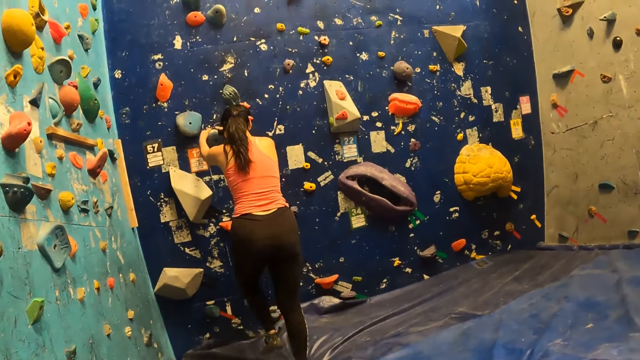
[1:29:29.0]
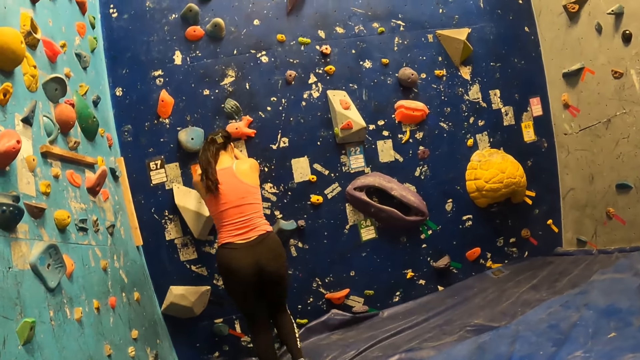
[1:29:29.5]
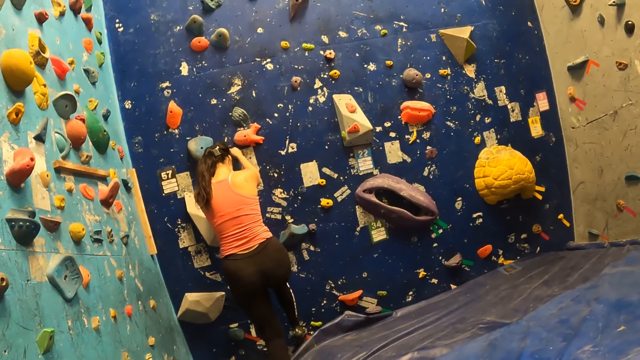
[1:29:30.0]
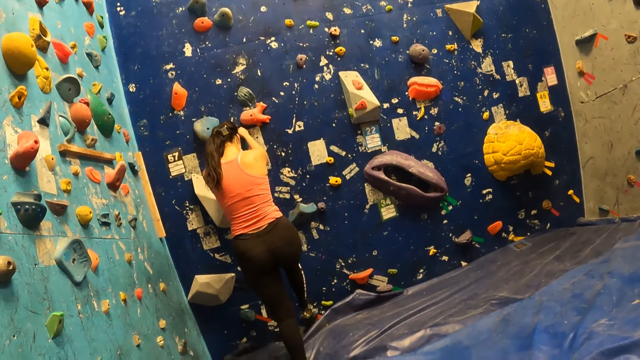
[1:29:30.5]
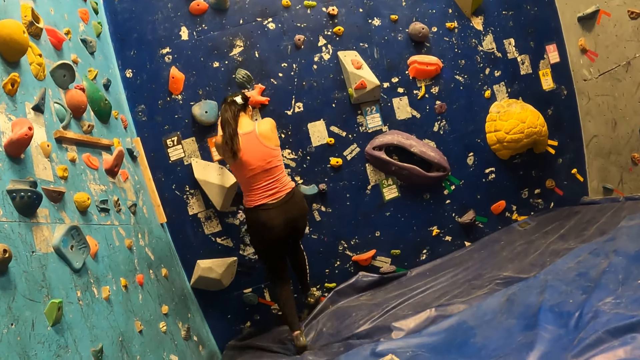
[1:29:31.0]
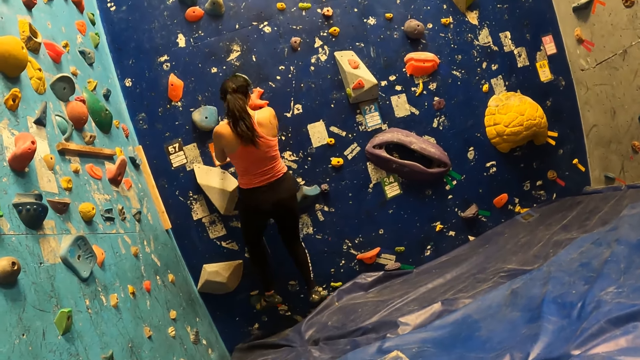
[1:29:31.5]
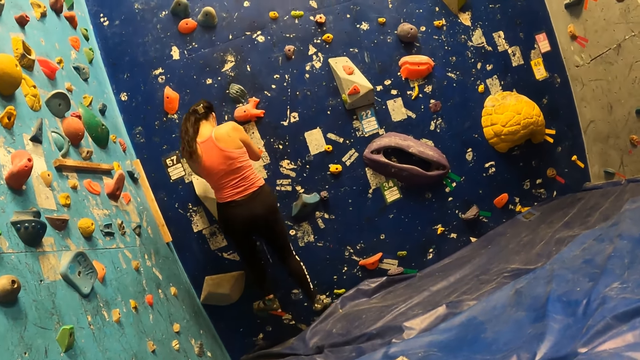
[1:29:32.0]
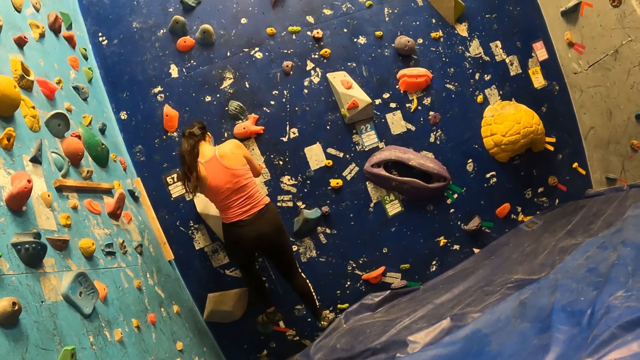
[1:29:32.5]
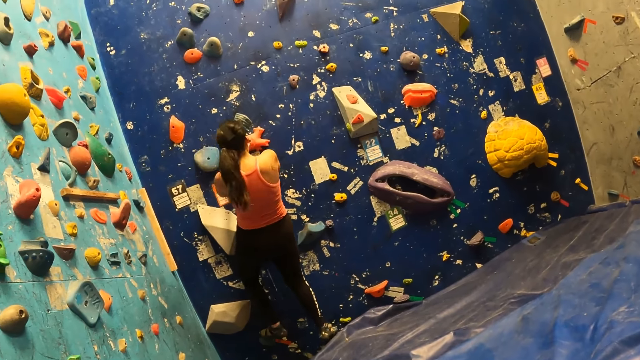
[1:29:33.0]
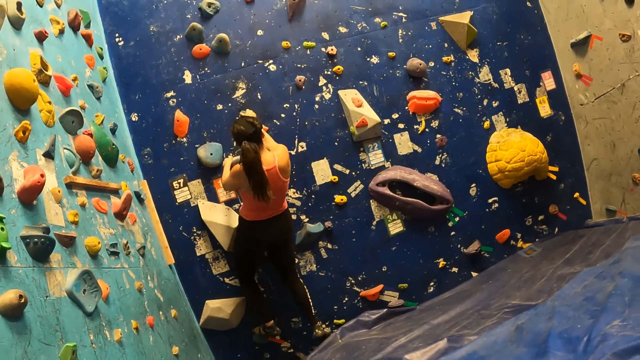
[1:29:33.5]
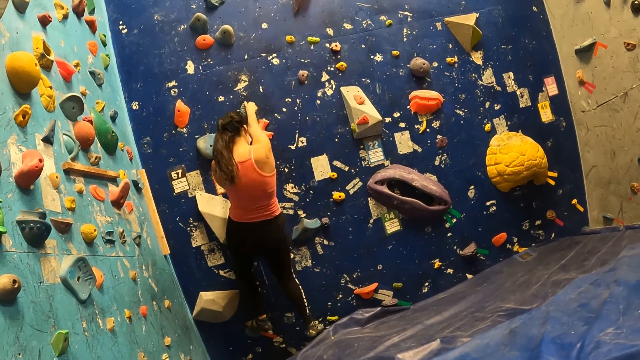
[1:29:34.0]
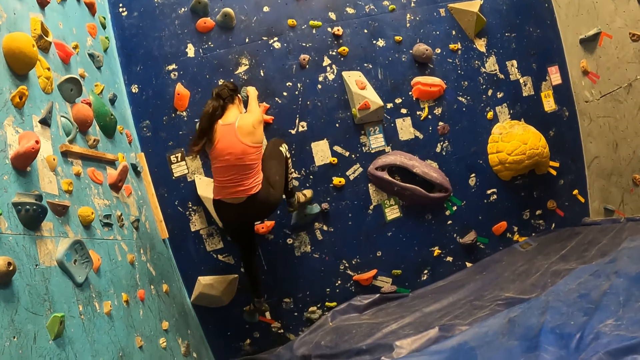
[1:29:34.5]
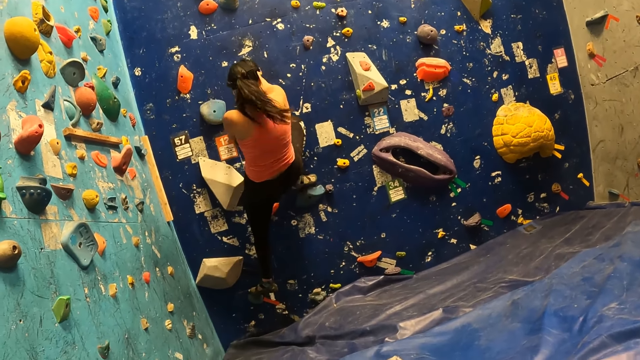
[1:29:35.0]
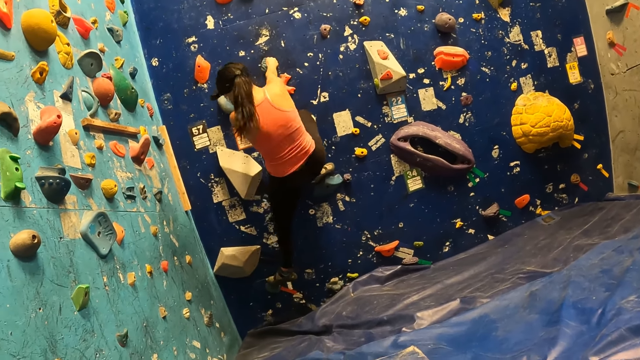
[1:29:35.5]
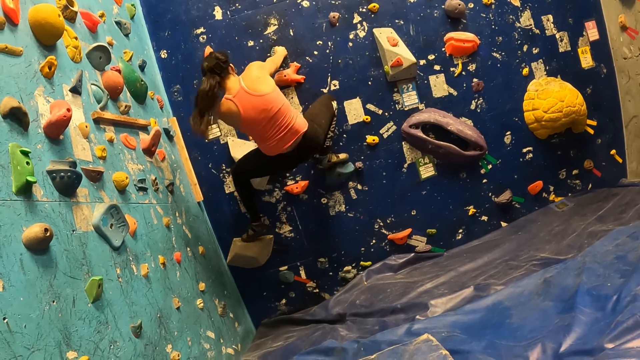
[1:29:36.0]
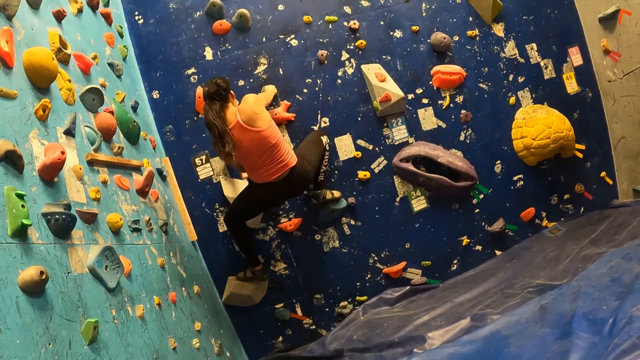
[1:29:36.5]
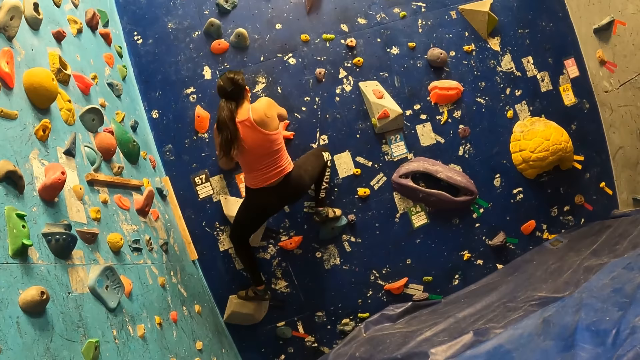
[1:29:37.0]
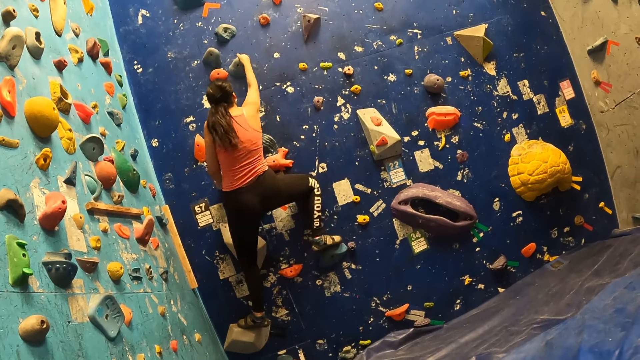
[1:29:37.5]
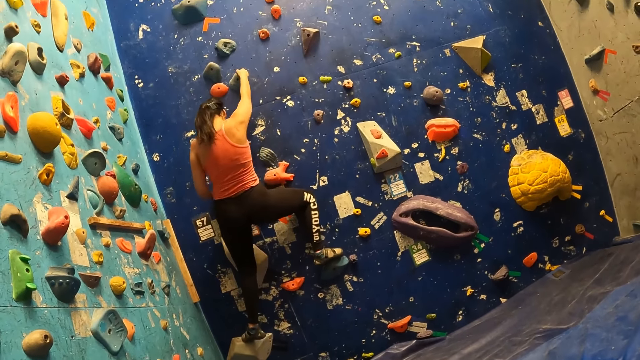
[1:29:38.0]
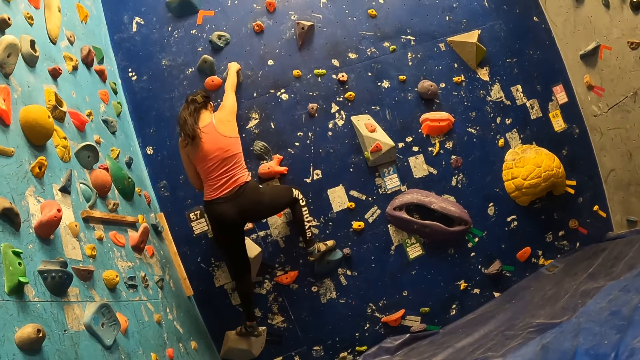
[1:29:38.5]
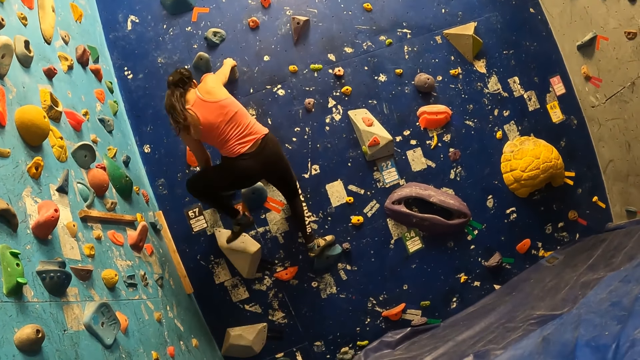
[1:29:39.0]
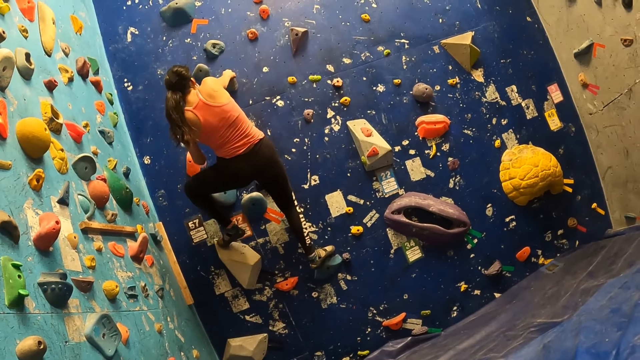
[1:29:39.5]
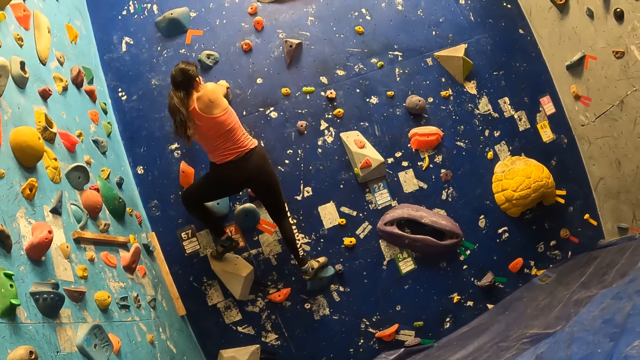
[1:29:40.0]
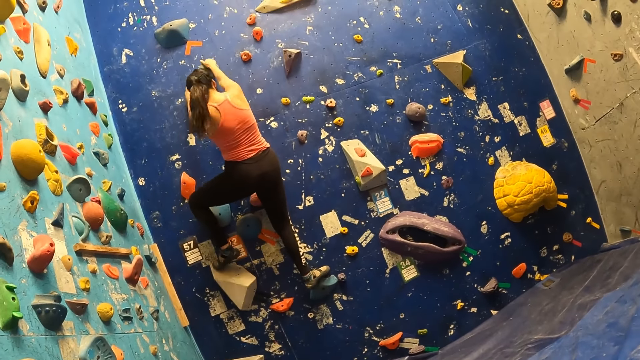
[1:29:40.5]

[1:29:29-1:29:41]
A woman climbs up the climbing wall.

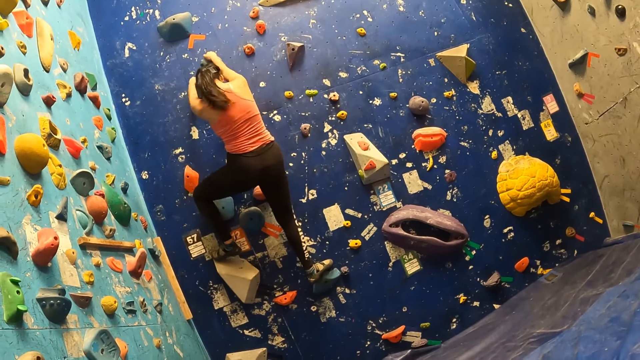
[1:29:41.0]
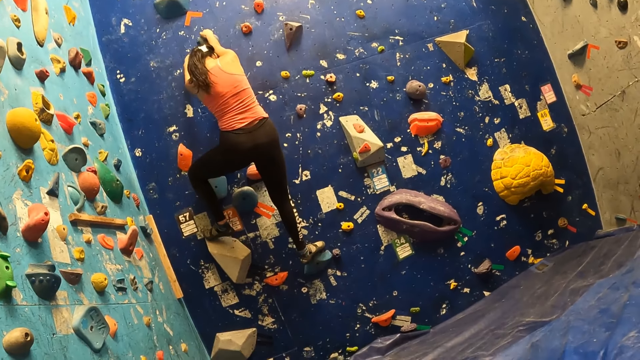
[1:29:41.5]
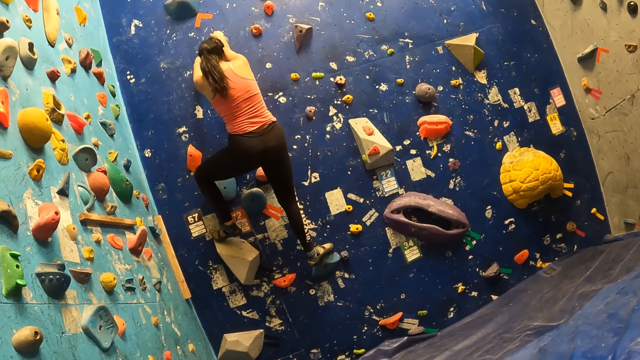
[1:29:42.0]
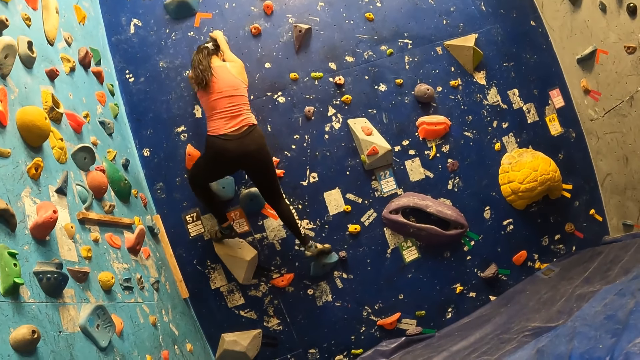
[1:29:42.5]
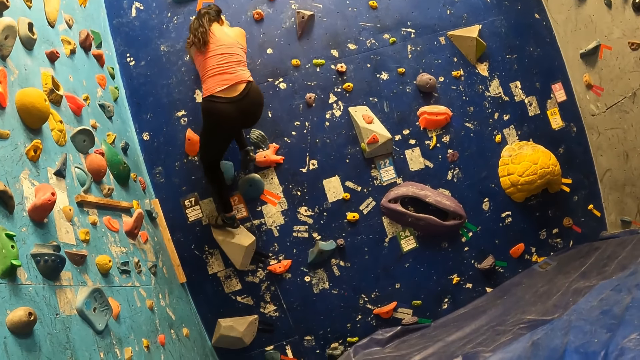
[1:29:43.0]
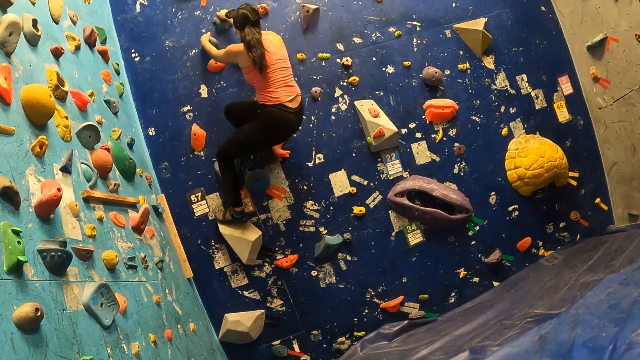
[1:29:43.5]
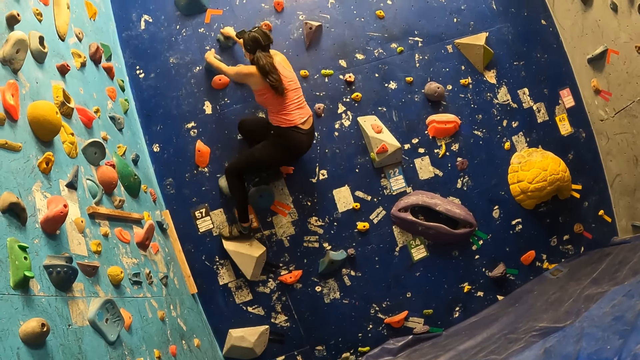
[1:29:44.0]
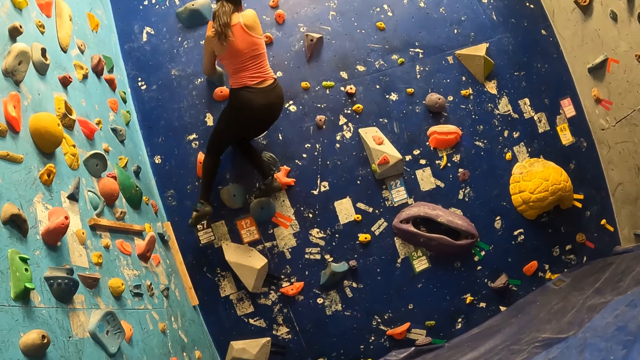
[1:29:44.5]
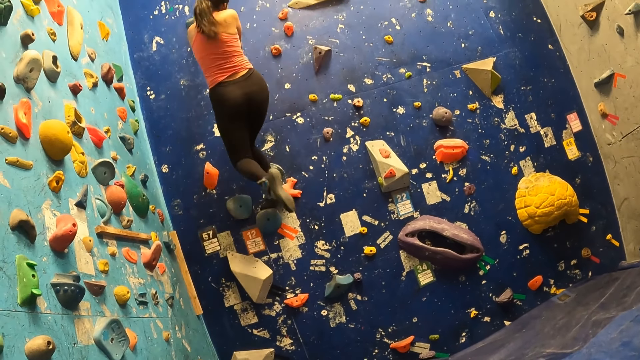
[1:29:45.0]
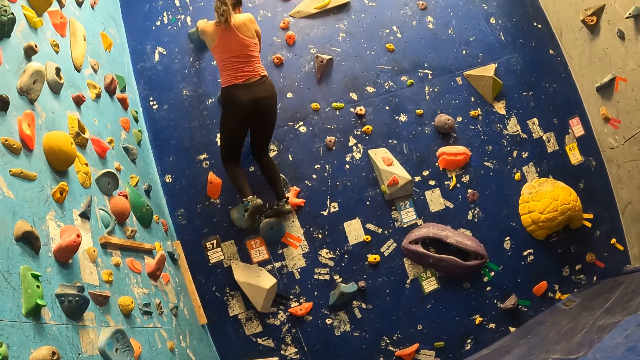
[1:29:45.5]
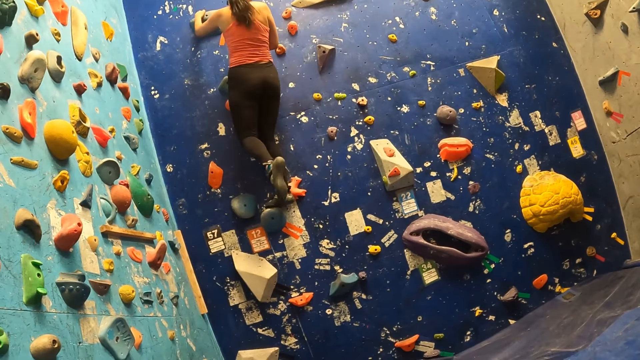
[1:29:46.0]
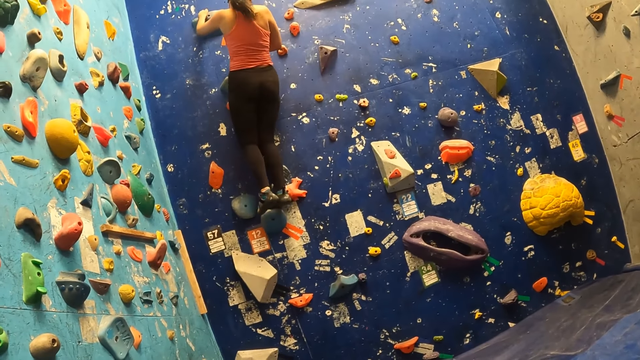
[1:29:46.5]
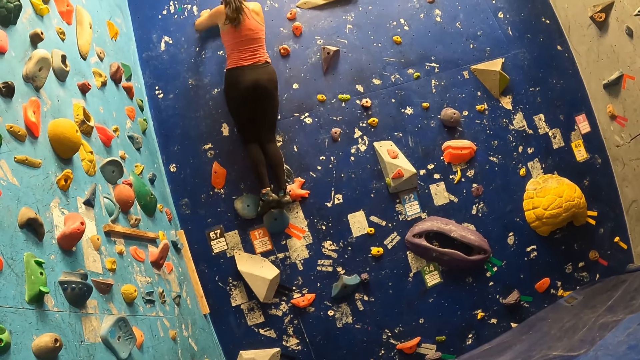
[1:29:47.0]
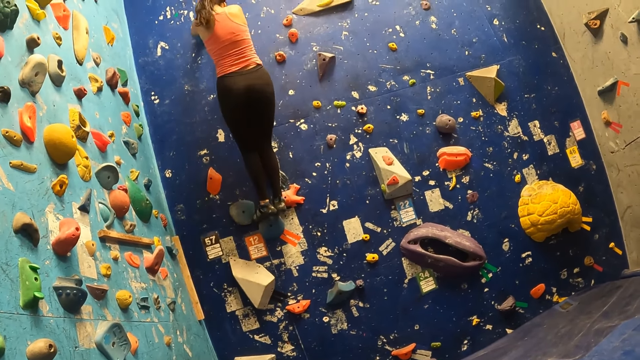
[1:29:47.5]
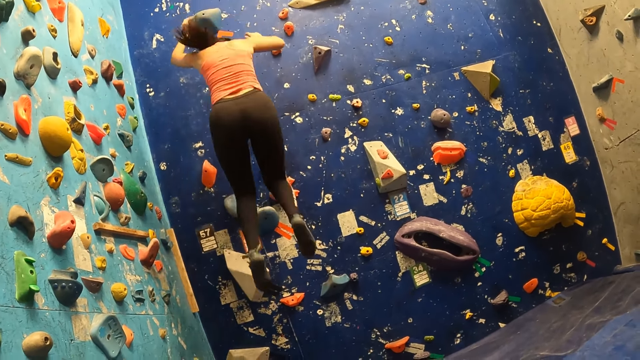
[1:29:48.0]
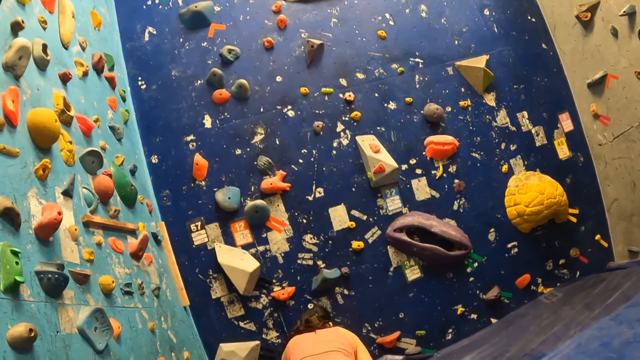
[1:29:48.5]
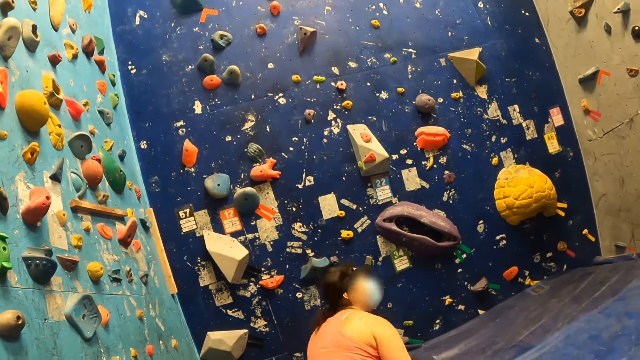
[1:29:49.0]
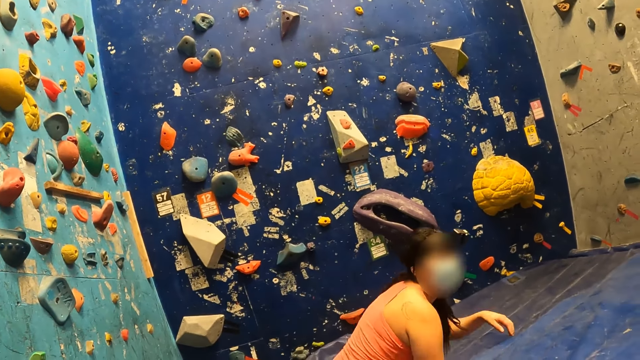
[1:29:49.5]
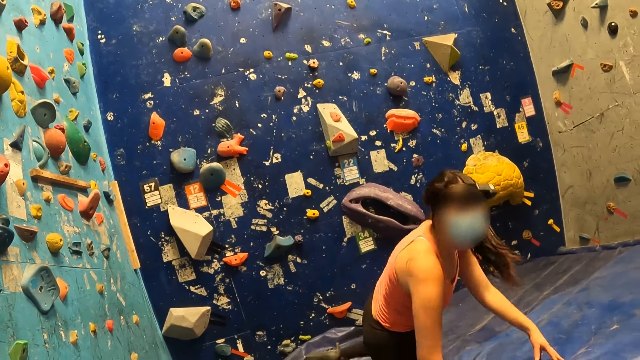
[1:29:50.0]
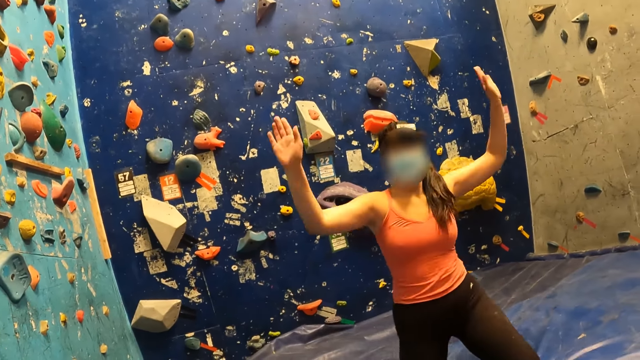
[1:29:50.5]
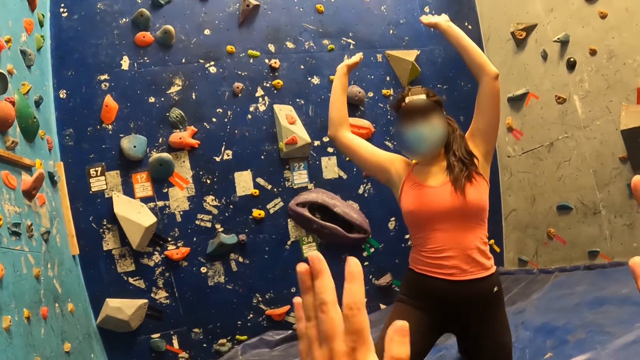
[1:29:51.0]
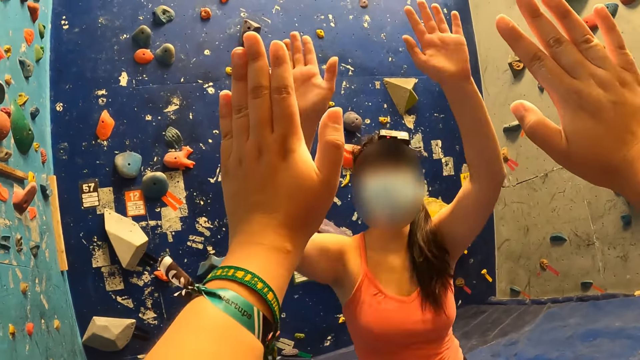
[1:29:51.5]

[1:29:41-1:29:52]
A woman jumps down the climbing wall.
